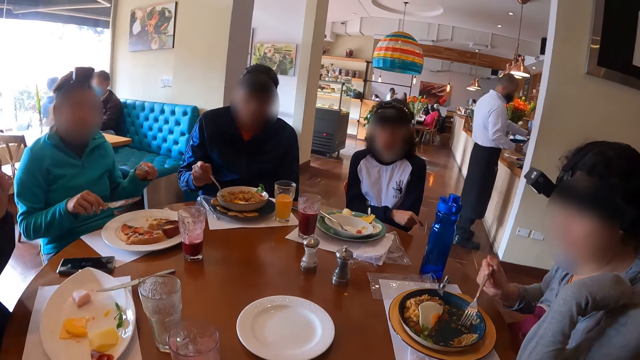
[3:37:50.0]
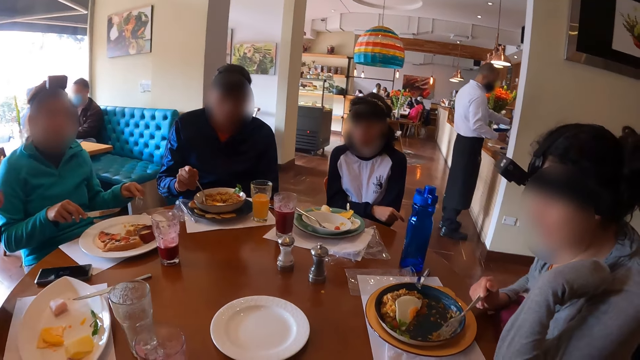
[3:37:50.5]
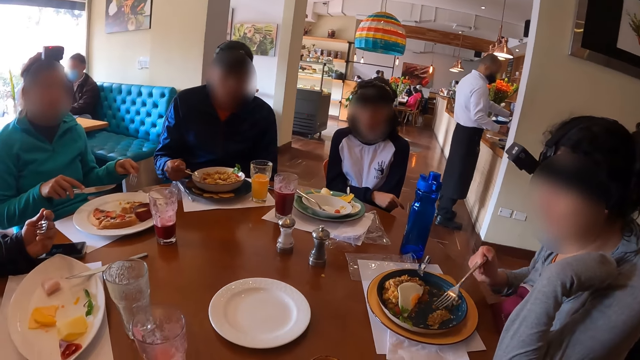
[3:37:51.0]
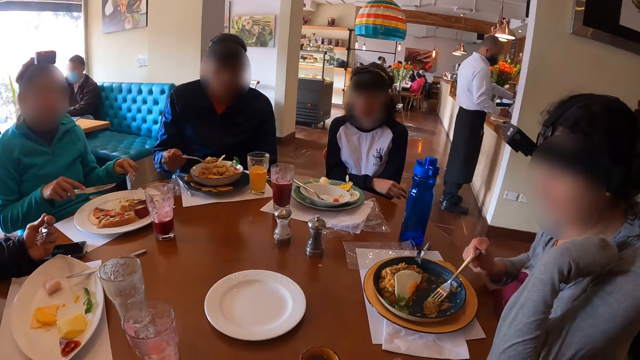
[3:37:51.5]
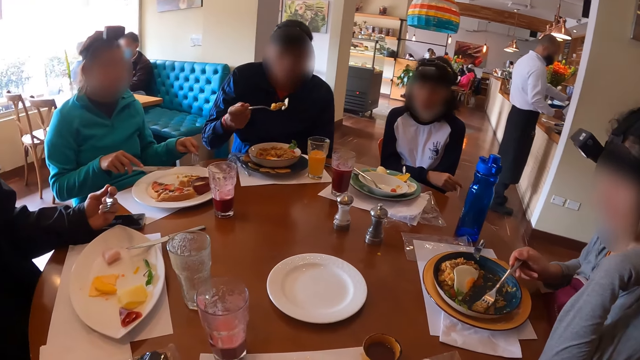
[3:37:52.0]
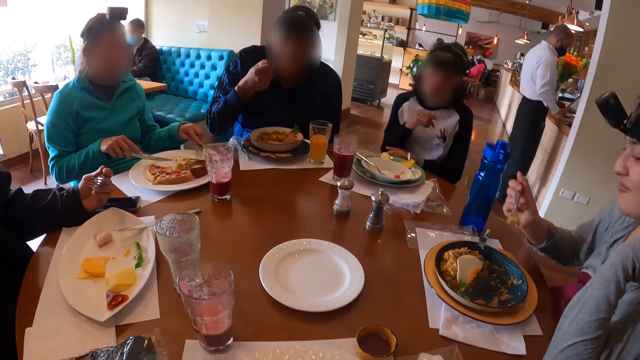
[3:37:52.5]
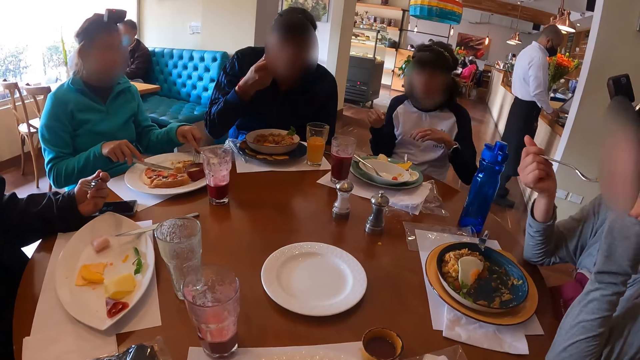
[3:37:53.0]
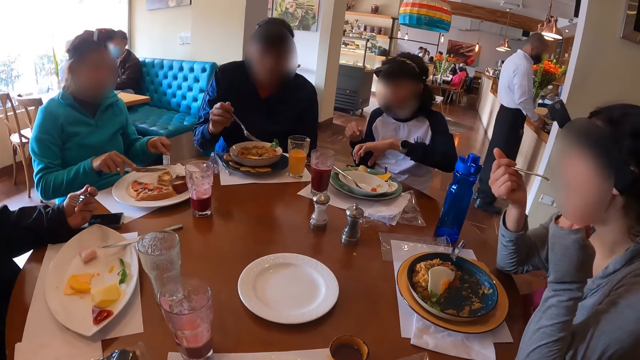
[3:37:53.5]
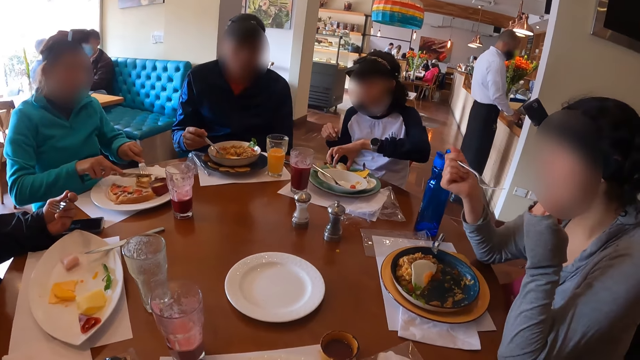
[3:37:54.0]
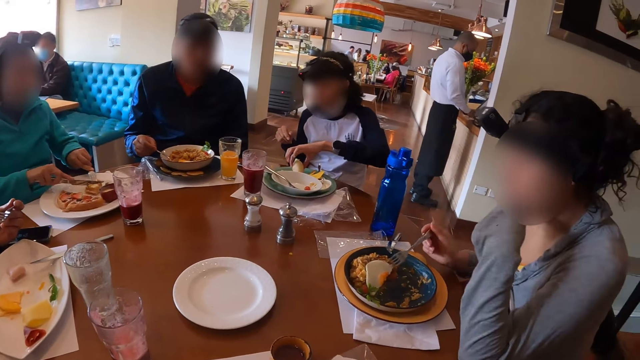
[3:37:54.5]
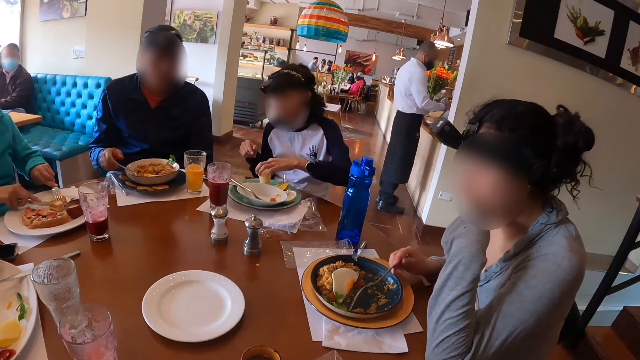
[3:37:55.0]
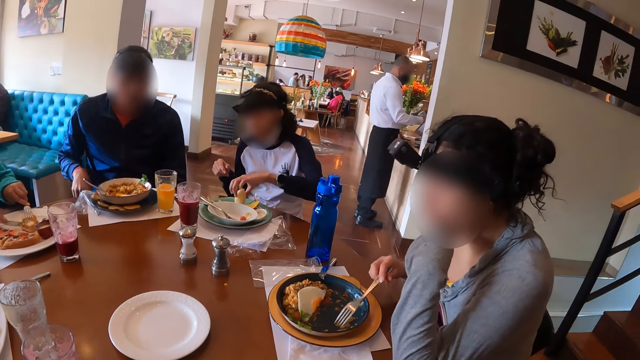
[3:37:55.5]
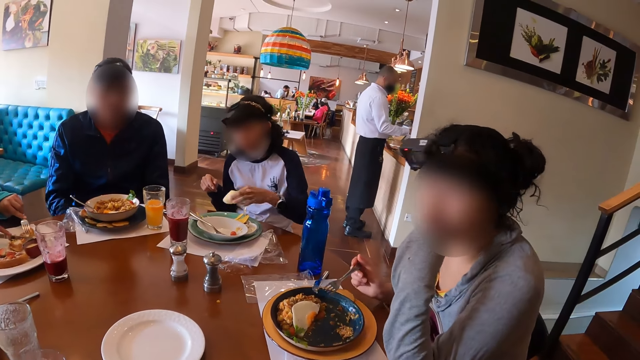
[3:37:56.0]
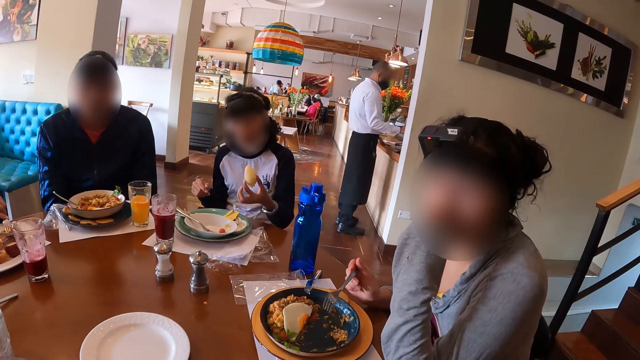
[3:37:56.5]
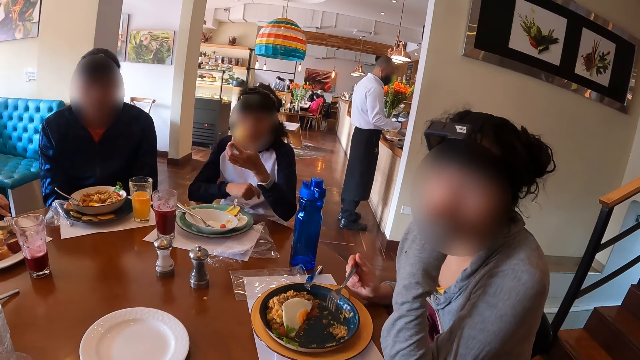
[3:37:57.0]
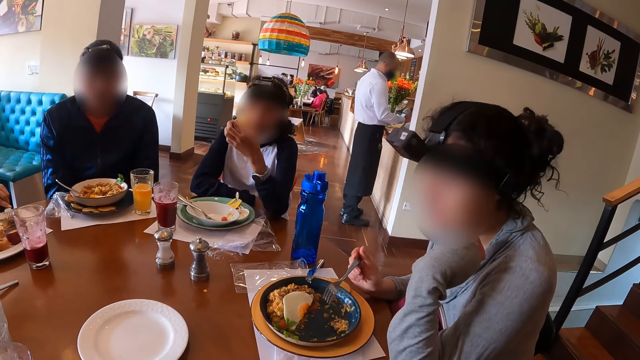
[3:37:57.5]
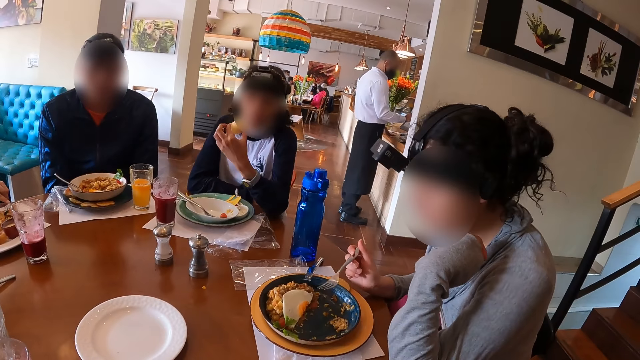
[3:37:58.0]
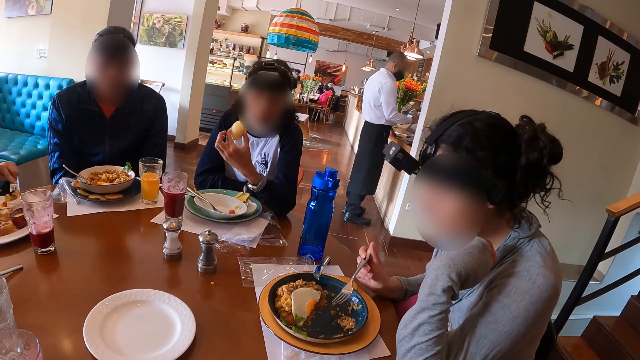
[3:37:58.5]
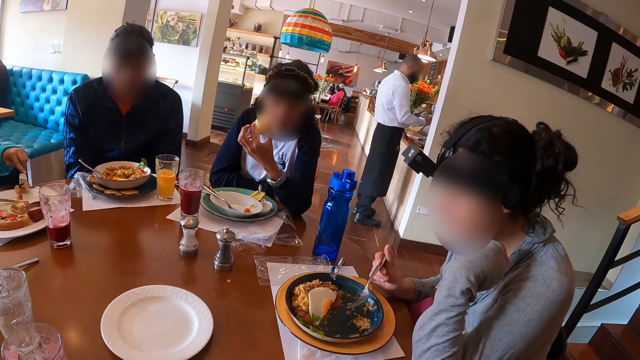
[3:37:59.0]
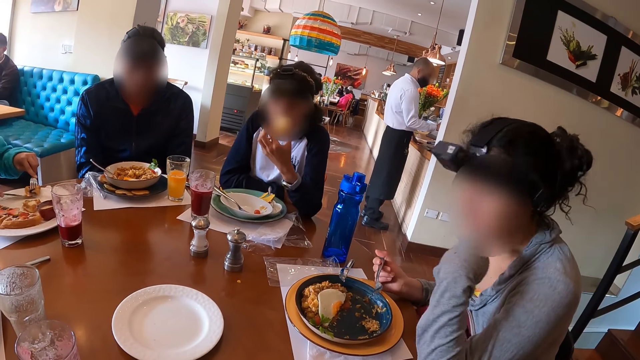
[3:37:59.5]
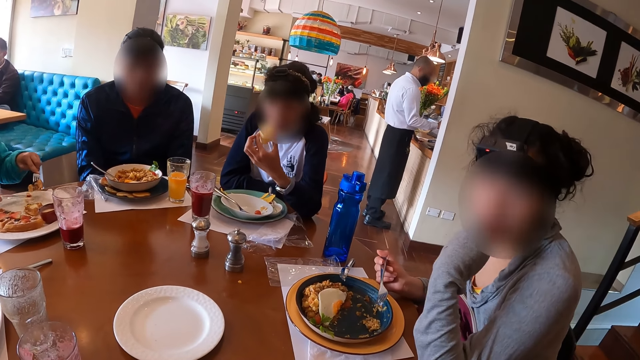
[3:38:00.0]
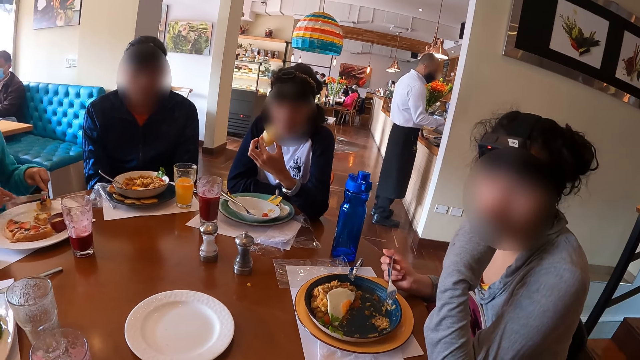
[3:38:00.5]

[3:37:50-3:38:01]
A woman eats food from the plate on the table with the fork in her right hand. A man eats food from the plate on the table with the fork in his right hand. Another woman picks up food on the plate on the table with her left hand. A third woman takes food from the plate on the table with the fork and table knife in her hands into her mouth. The man drops the fork in his right hand on the plate on the table. The camera wearer converses with the first woman.

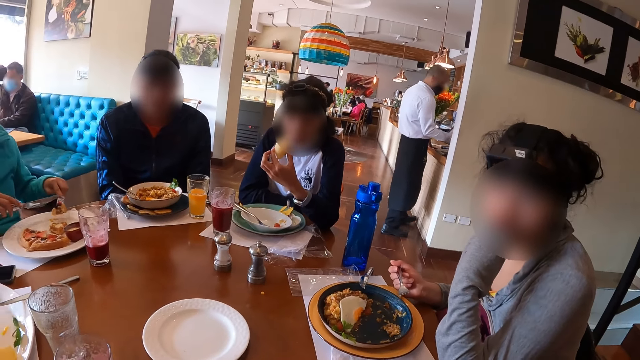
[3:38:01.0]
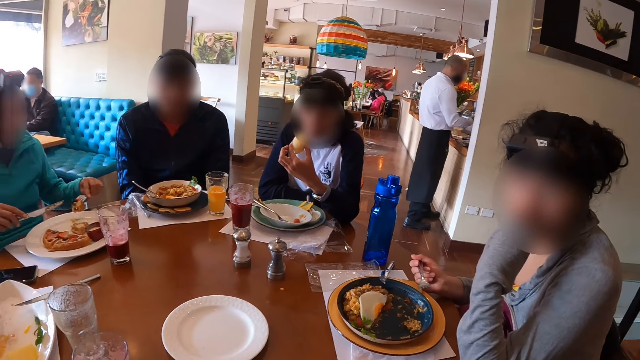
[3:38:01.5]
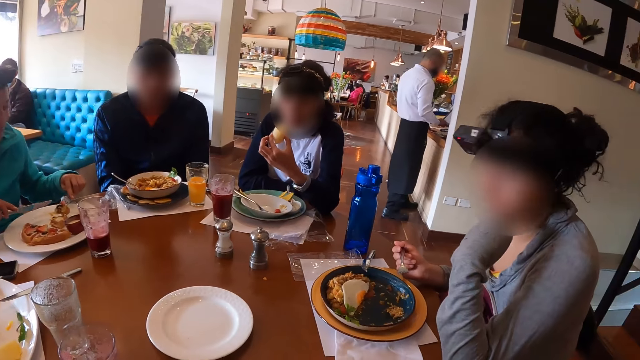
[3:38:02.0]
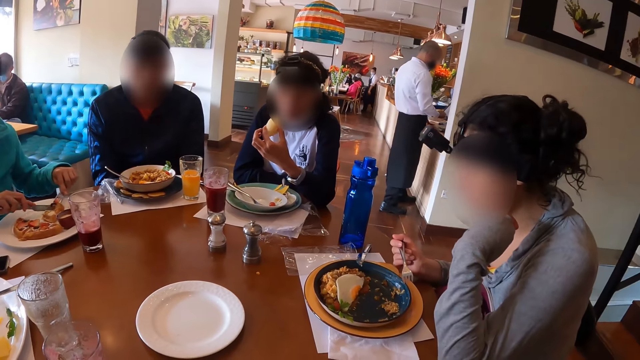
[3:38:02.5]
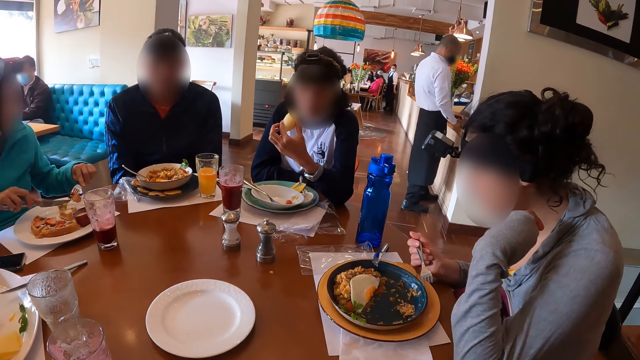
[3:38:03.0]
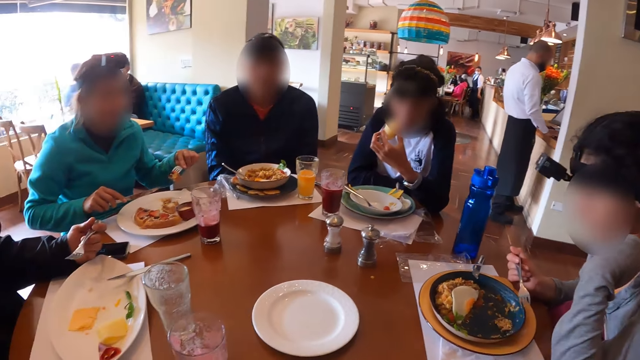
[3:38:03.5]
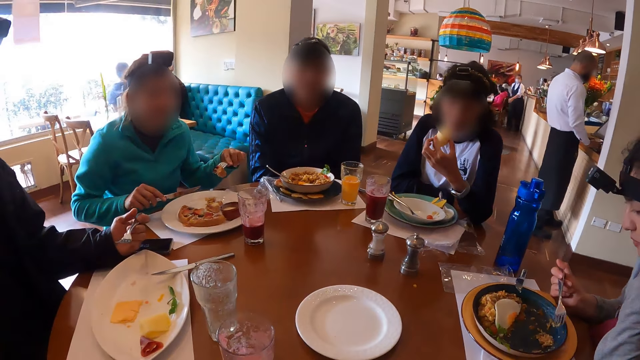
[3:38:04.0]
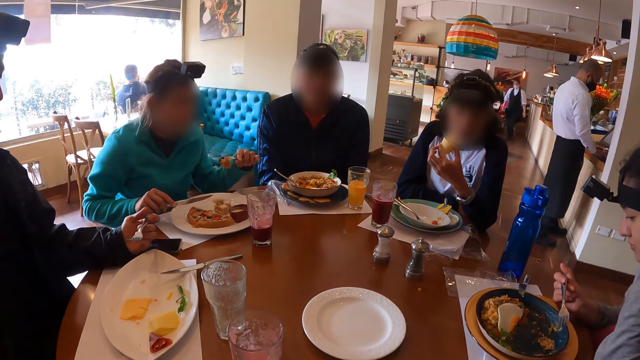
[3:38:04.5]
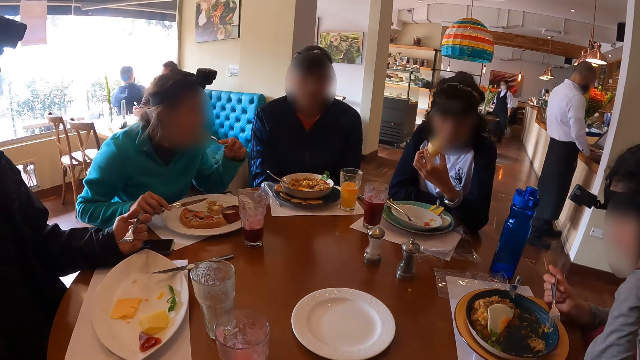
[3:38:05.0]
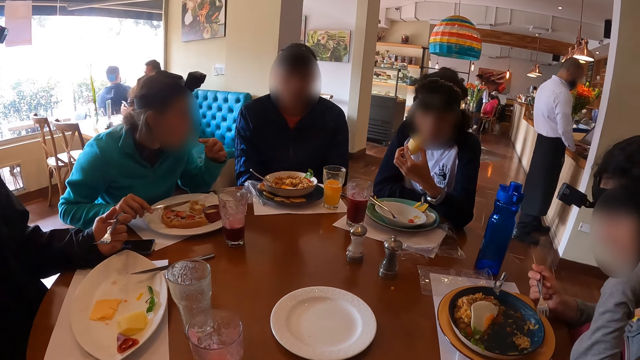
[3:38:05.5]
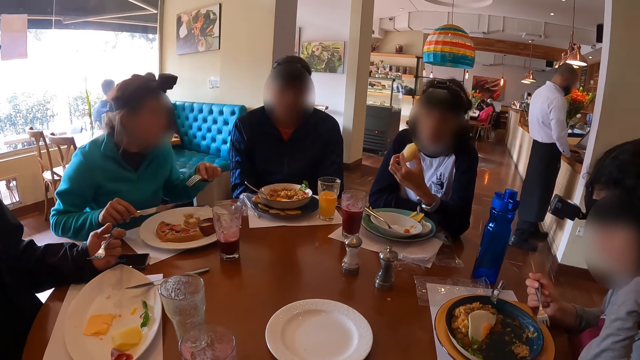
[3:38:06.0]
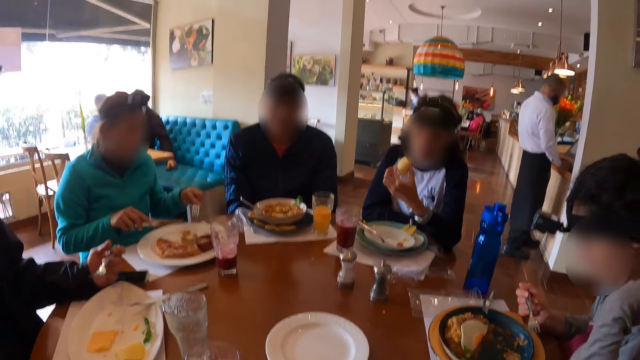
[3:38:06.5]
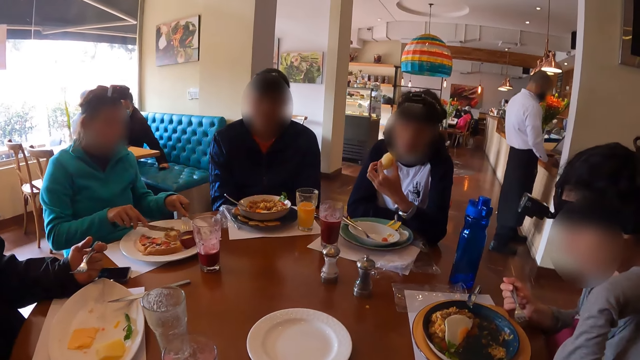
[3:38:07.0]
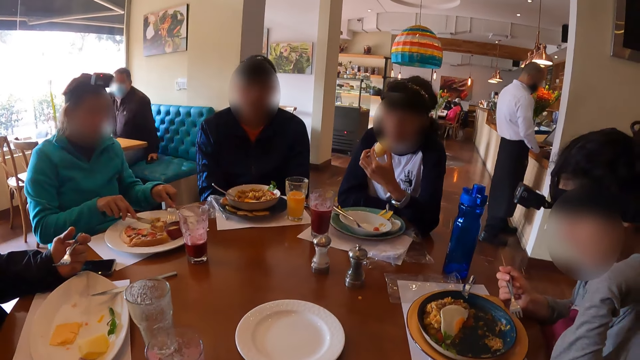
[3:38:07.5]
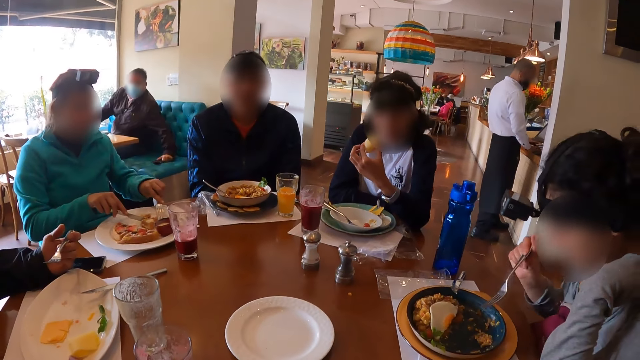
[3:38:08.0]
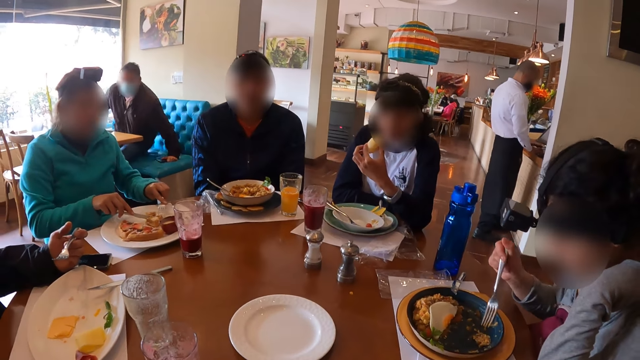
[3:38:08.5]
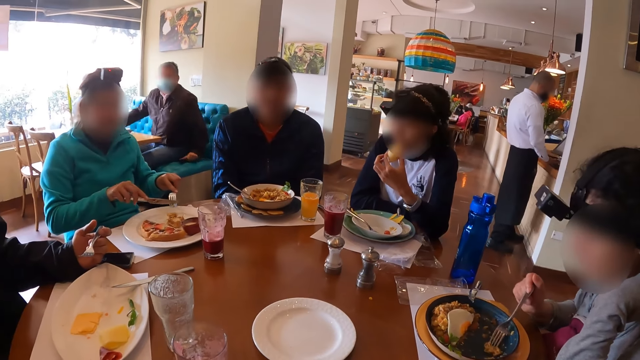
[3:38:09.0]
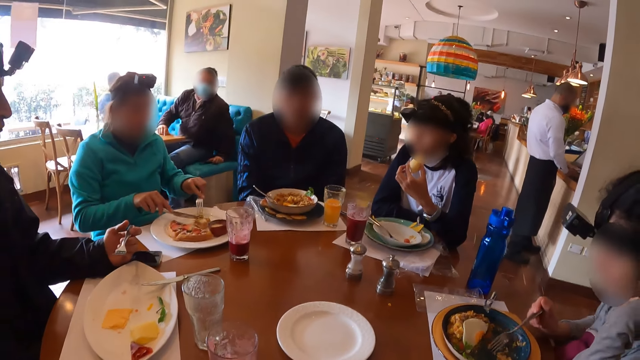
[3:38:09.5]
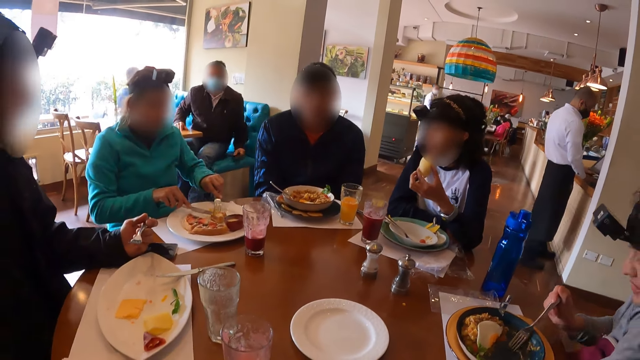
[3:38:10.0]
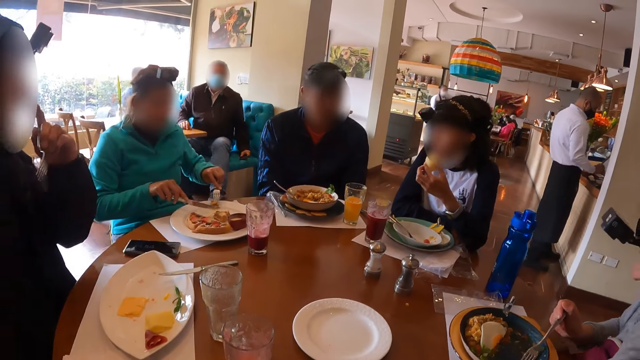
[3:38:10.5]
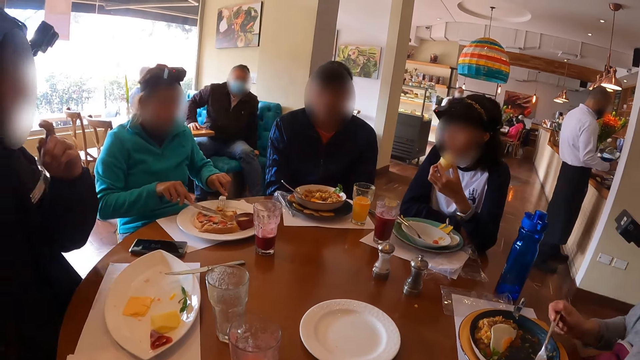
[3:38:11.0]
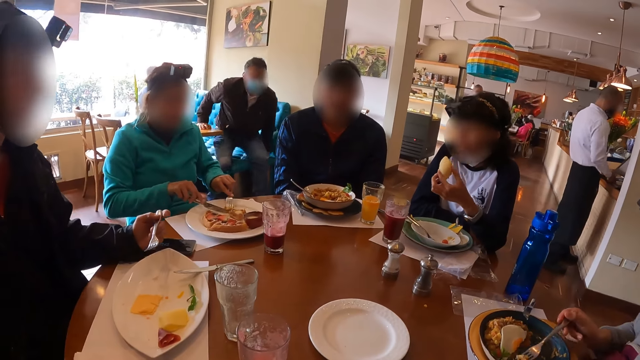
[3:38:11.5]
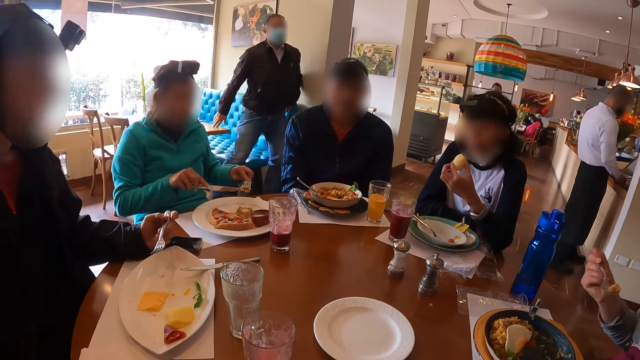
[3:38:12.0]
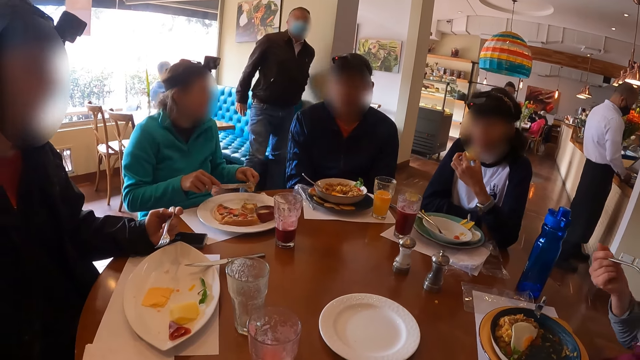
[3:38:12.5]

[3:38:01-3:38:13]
A woman converses with the group of people at the table. The camera wearer converses with the group of people at the table. Another woman takes food from the plate on the table with the fork and table knife in her hands into her mouth. A man converses with the group of people at the table. A third woman eats food from the plate on the table with the fork in her right hand. Another man stands up.
